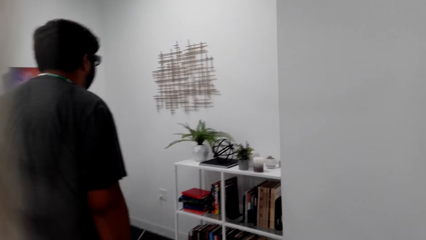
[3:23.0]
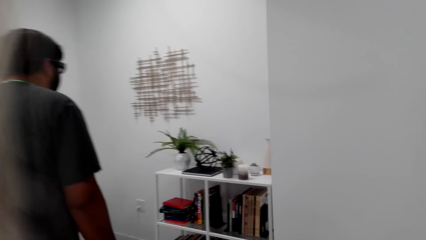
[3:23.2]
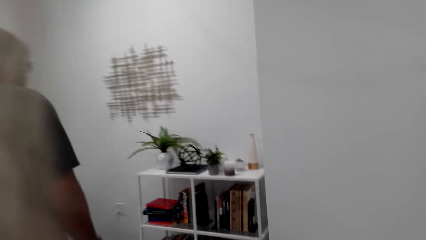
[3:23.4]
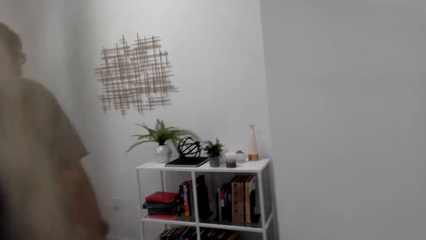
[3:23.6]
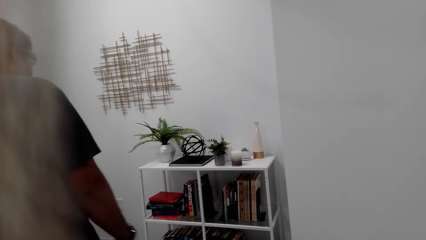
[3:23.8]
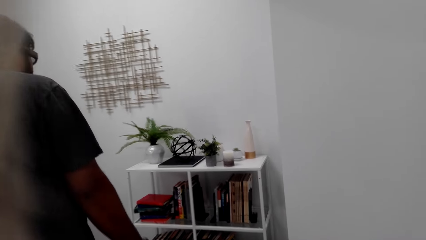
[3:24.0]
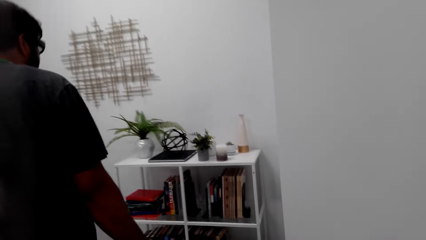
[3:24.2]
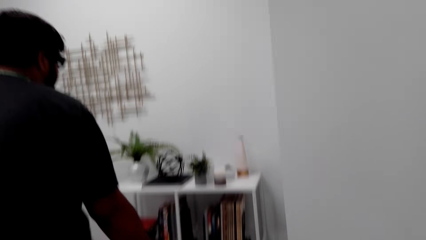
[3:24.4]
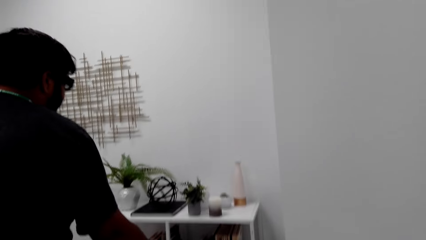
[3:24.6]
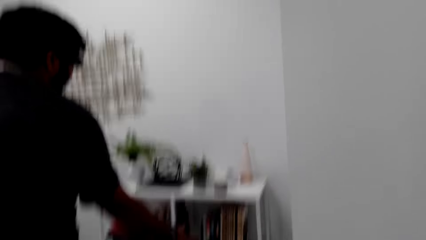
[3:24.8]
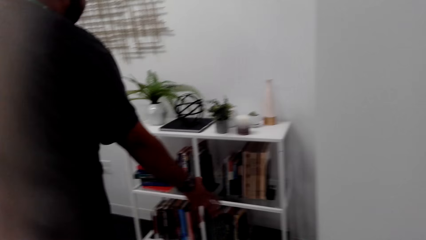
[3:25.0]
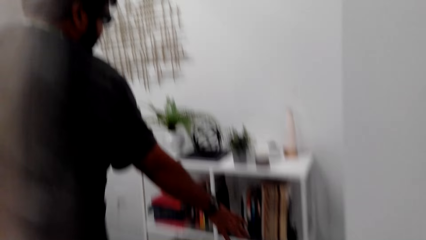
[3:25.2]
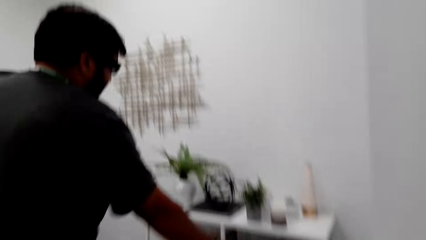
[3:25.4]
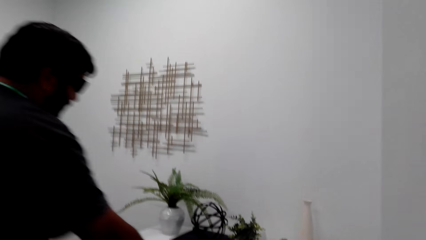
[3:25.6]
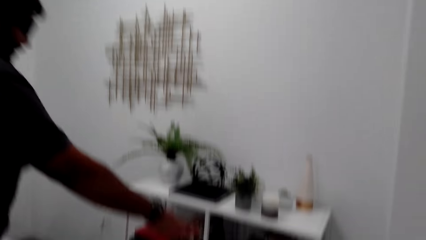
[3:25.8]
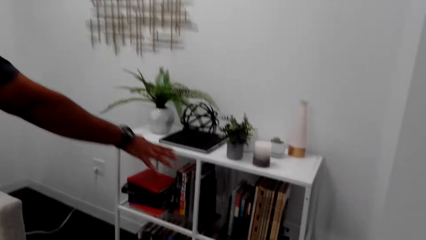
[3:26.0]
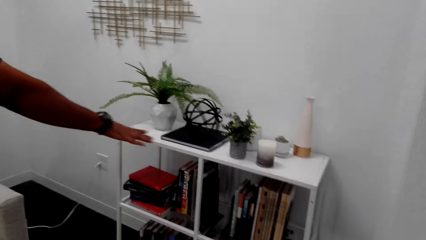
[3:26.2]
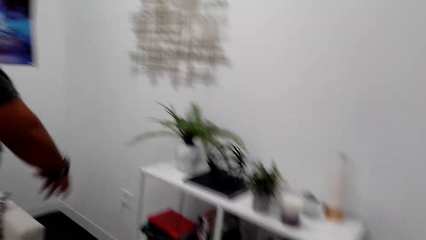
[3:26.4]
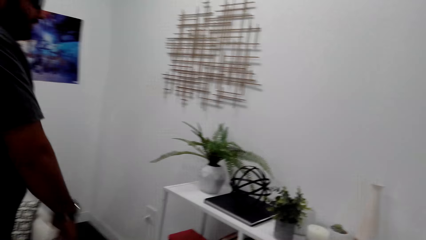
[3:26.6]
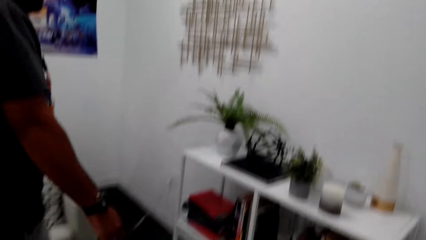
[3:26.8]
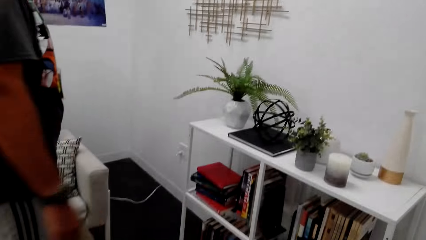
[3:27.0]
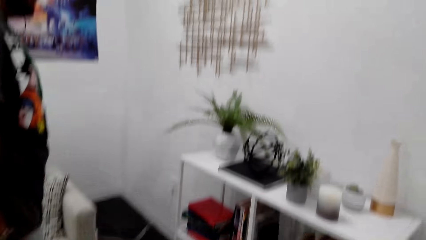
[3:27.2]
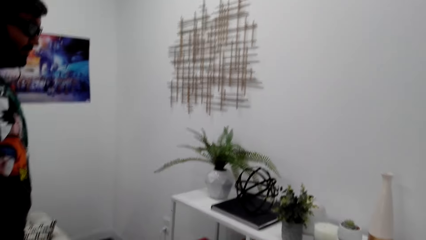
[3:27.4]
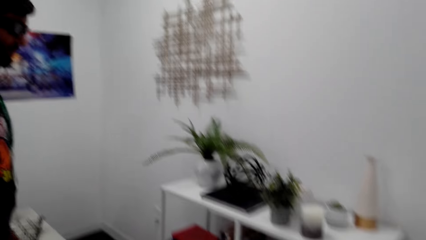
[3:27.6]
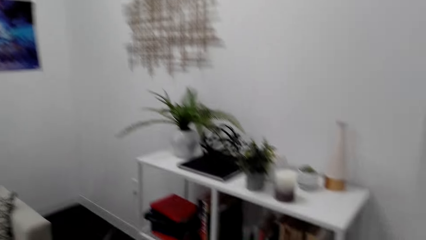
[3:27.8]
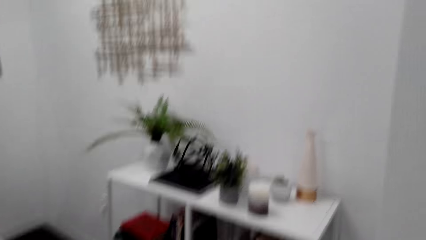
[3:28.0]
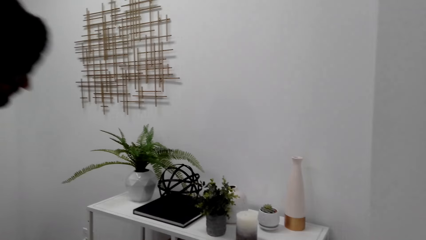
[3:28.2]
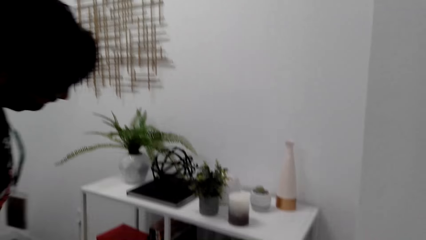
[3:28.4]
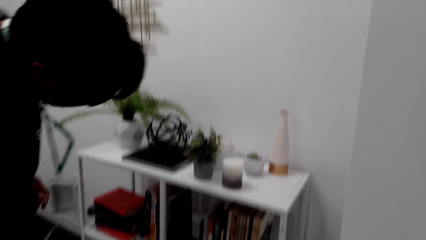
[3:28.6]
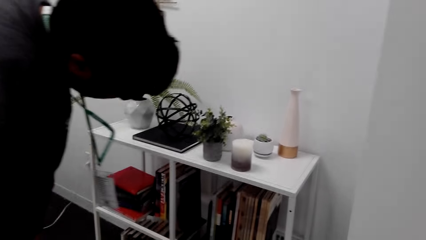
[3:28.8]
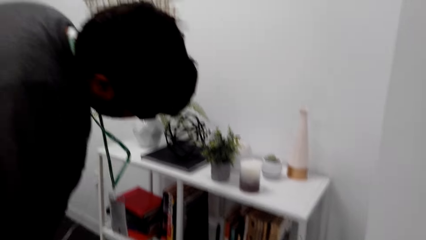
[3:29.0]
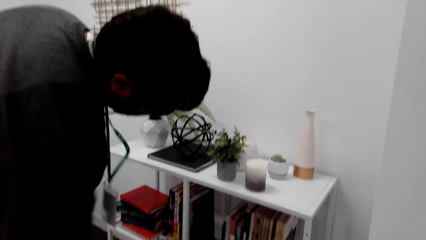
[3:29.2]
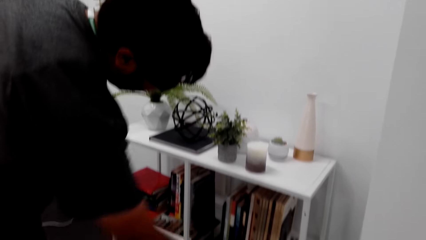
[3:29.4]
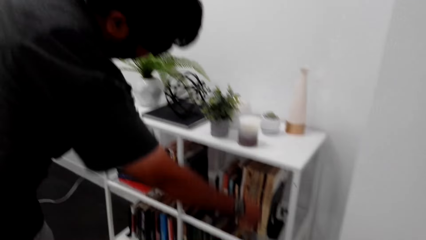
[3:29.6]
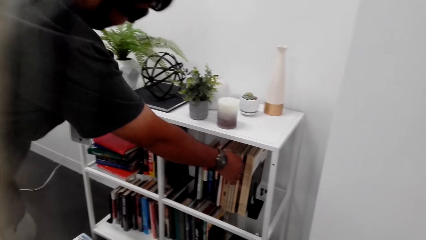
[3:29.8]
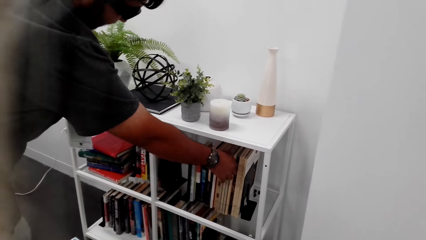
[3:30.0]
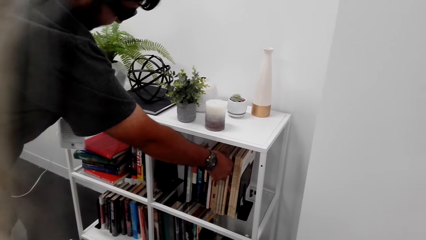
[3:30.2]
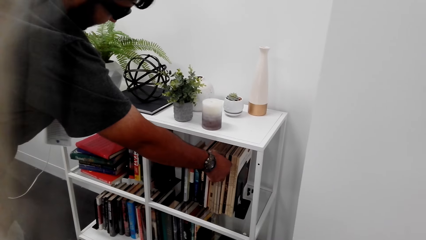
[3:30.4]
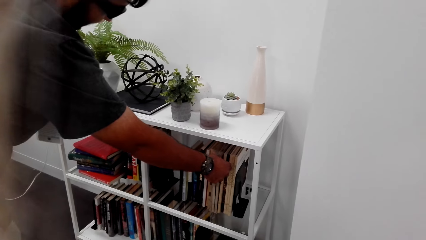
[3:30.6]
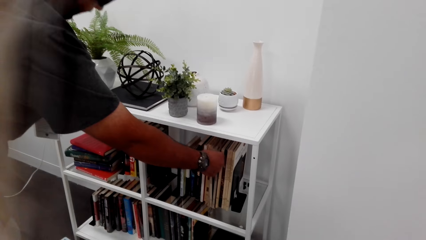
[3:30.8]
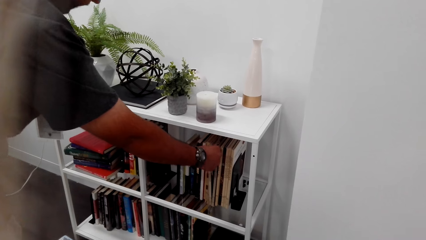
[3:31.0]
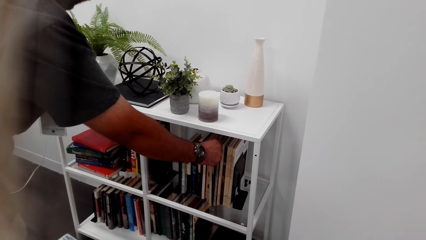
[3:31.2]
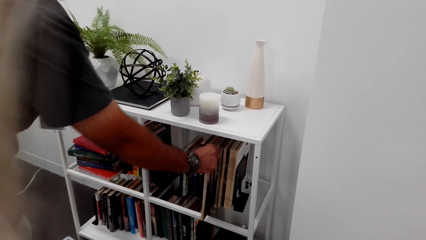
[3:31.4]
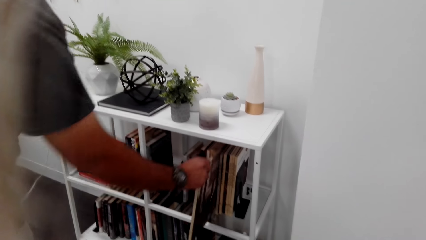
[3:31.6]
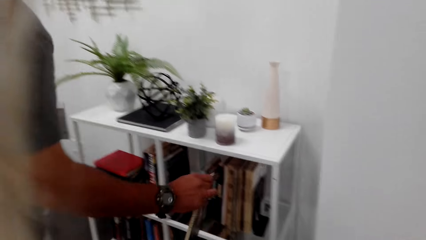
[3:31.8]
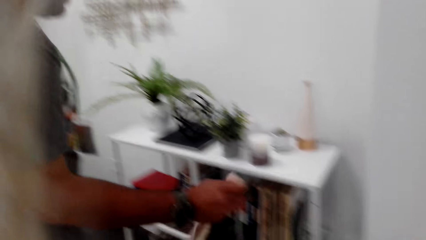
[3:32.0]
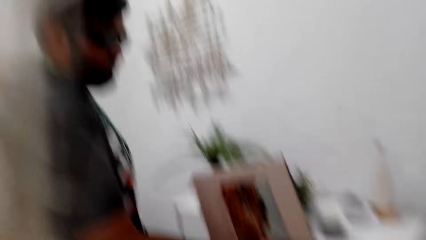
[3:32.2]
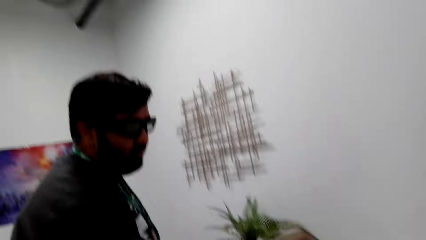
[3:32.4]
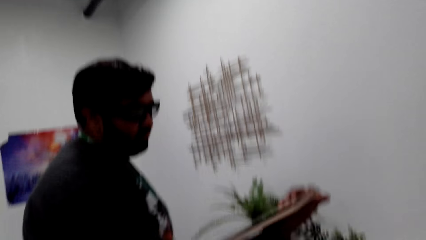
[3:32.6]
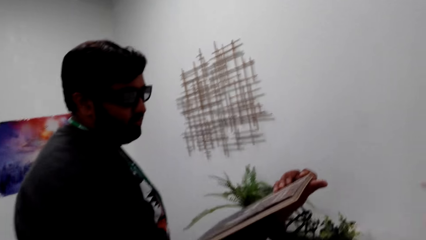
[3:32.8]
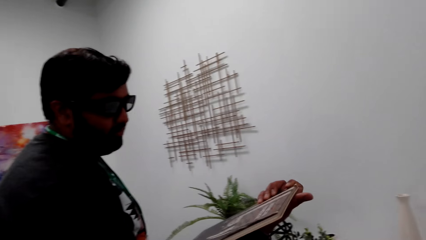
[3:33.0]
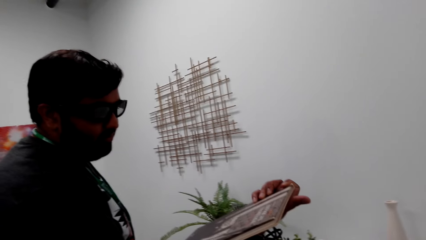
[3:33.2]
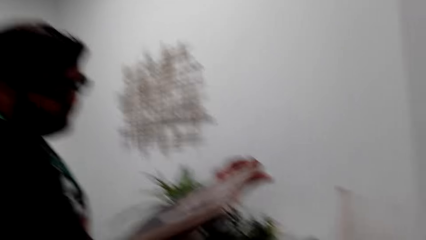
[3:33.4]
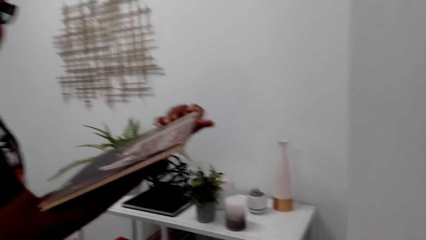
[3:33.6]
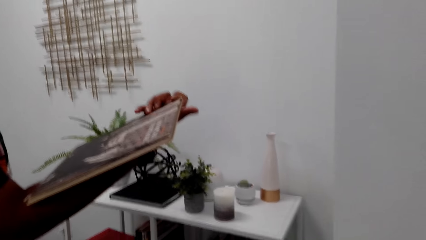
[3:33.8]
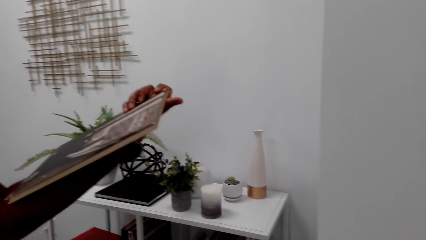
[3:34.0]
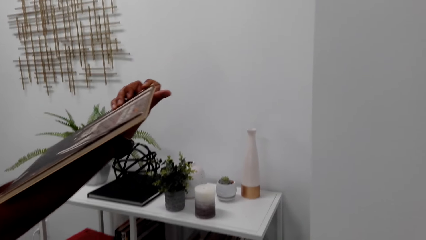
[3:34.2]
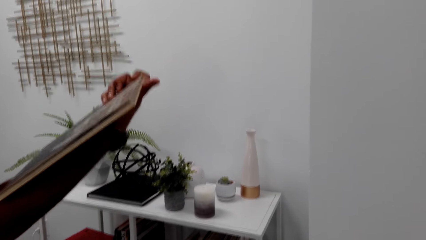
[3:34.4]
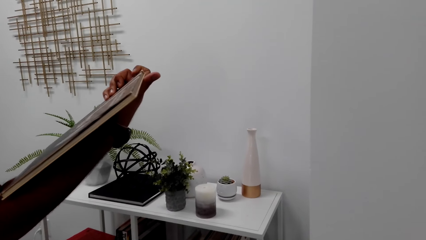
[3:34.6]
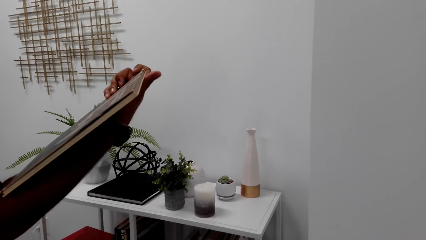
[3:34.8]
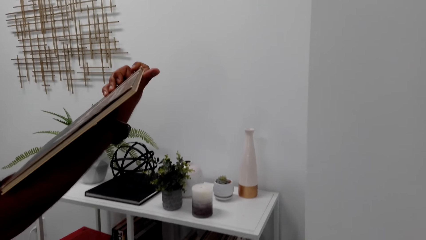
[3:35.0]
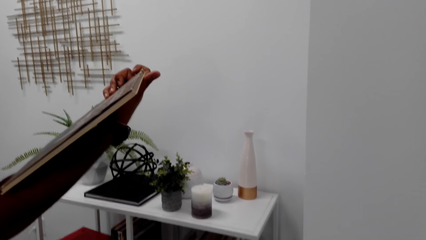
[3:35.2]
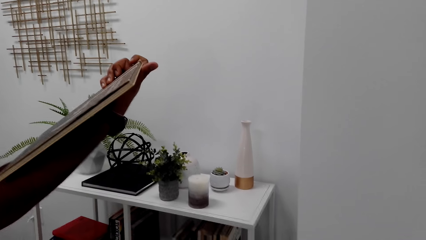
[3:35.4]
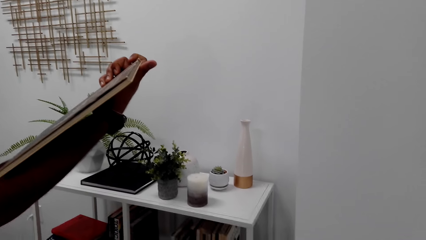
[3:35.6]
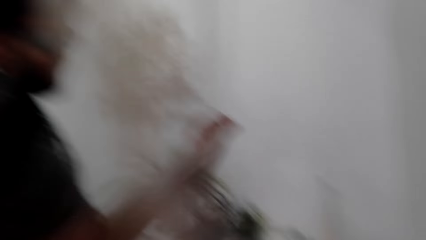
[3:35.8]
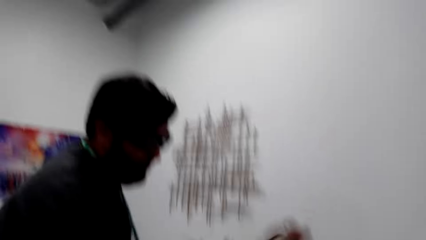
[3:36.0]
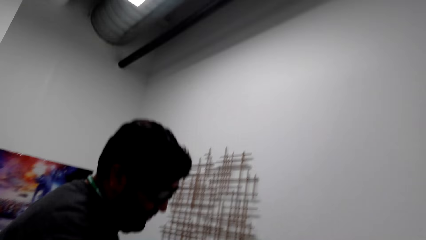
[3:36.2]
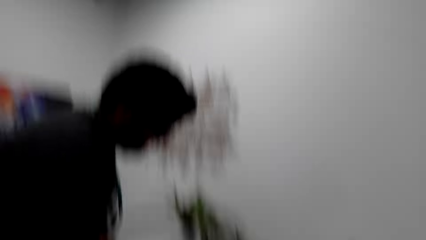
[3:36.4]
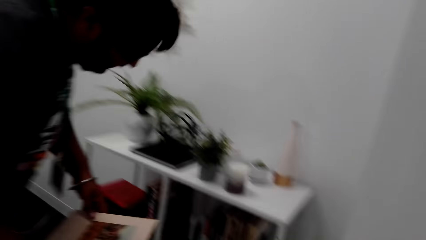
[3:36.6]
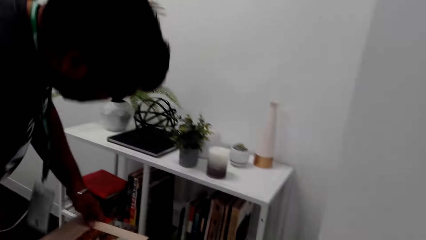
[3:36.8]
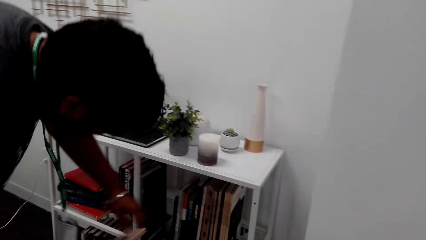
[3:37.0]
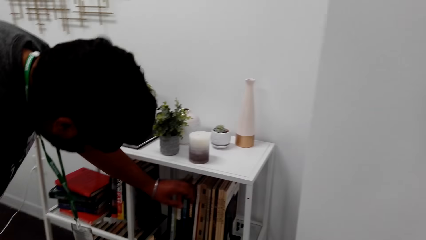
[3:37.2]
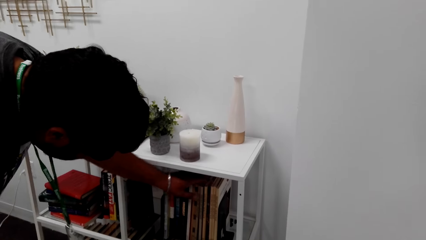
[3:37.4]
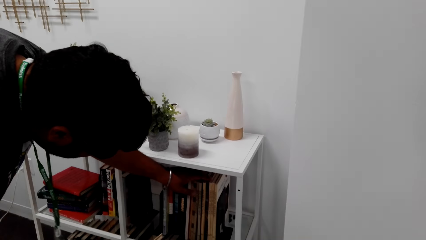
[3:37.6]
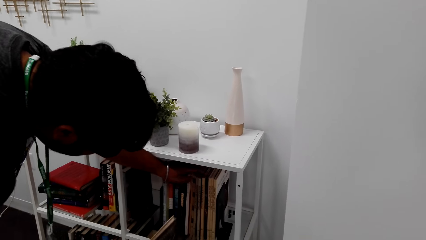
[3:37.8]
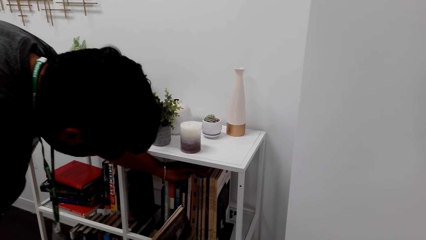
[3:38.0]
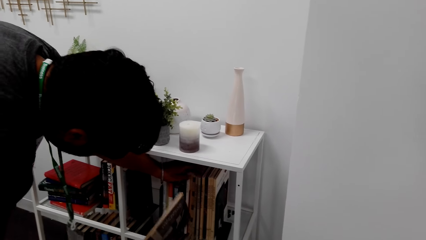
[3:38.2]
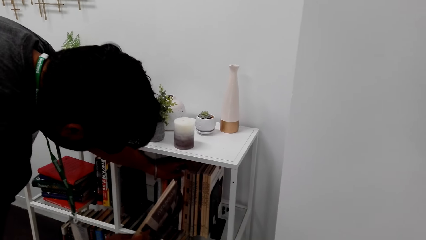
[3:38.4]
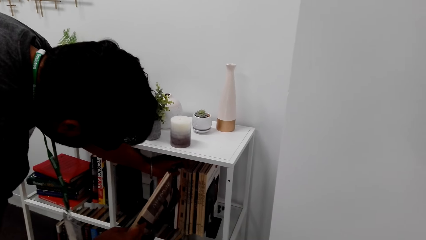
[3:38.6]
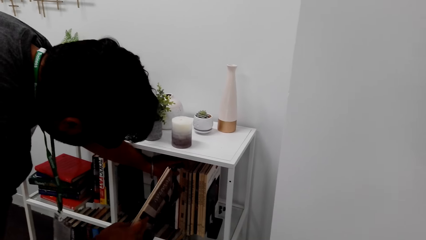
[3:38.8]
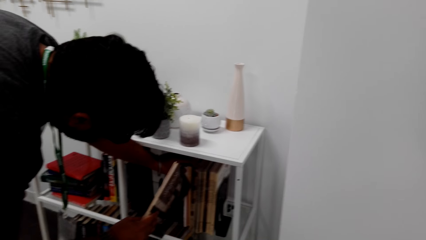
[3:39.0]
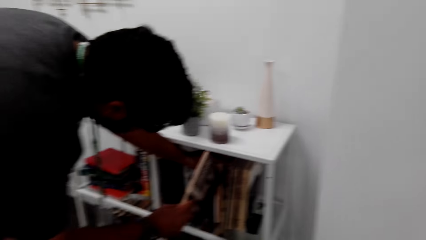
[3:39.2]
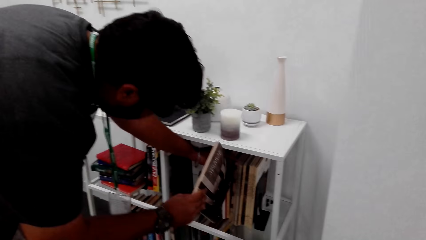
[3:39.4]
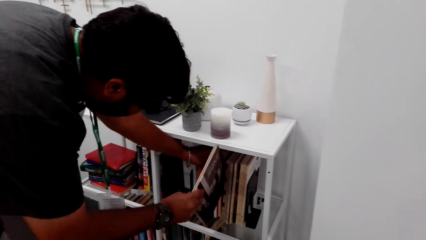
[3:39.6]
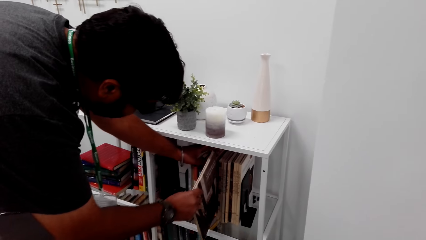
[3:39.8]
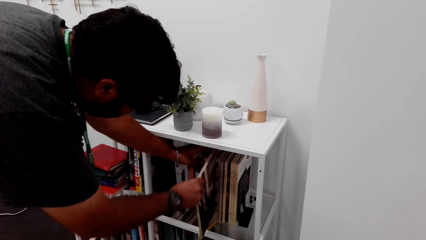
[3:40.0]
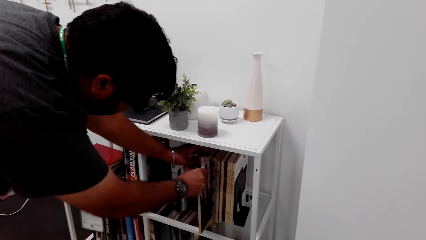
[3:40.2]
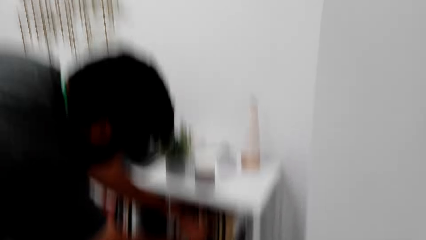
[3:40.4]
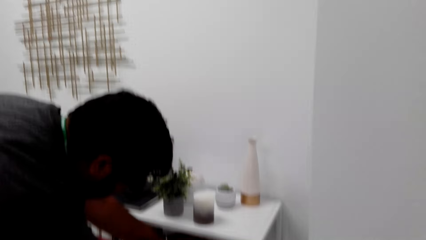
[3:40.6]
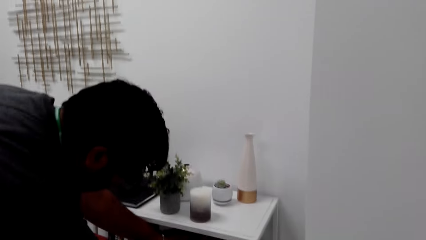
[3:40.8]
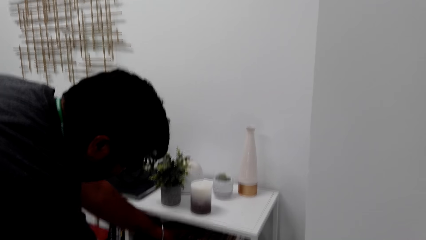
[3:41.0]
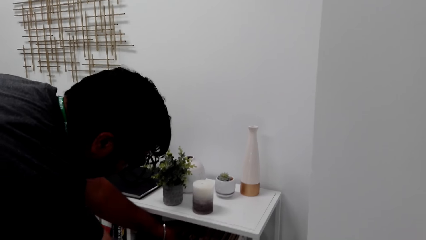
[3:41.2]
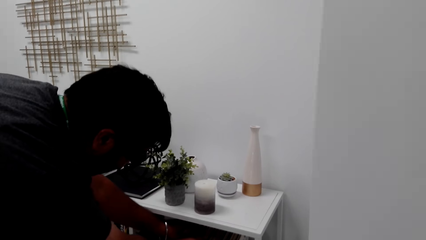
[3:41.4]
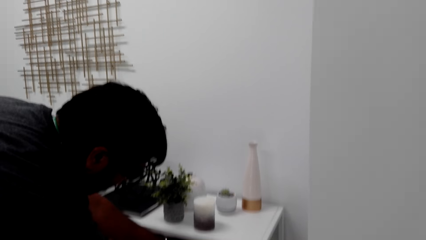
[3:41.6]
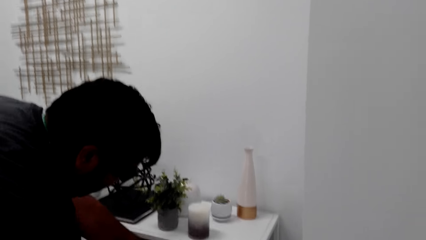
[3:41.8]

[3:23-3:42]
The man talks to the camera wearer. The man talks to the camera wearer again. The camera wearer talks to the man. The man points at the books. The camera wearer talks to the man. The man picks up a book and talks to the camera wearer. The camera wearer touches the book with his right hand. The man stares at the book. The camera wearer talks to the man. The man holds the book with his right hand. The man talks to the camera wearer, holds the books and touches the books with his left hand. The man talks to the camera wearer and returns the book.
